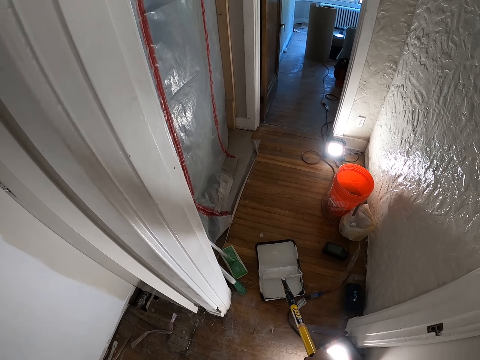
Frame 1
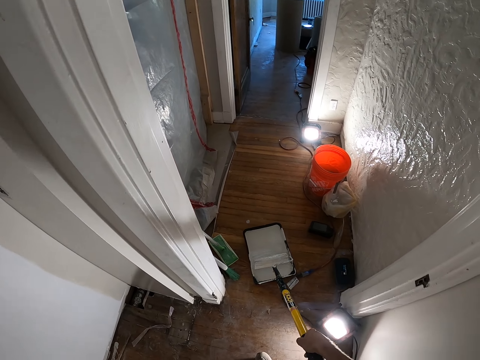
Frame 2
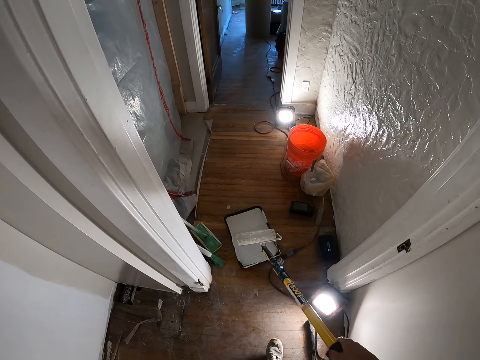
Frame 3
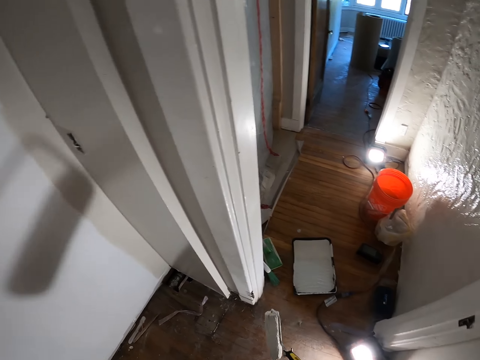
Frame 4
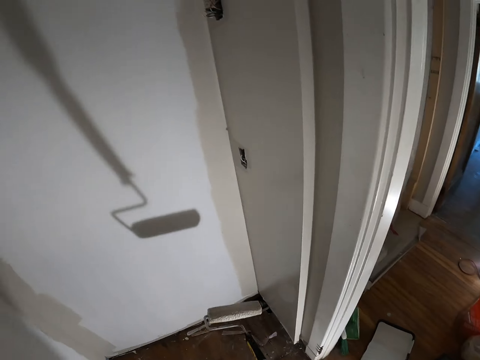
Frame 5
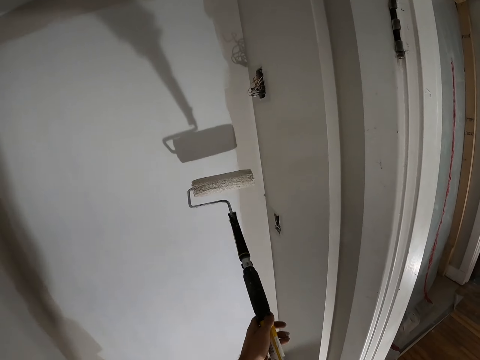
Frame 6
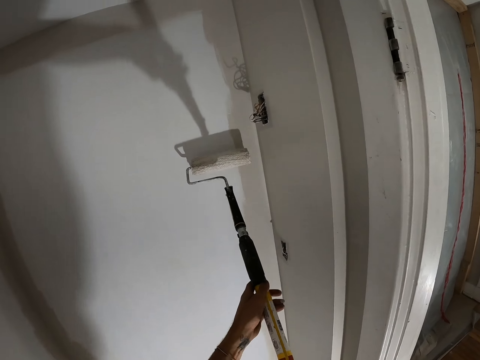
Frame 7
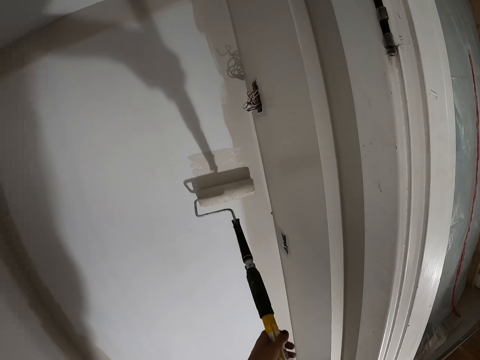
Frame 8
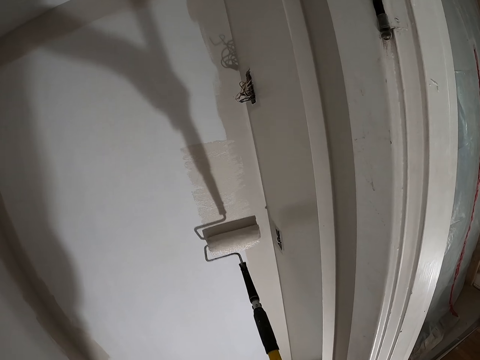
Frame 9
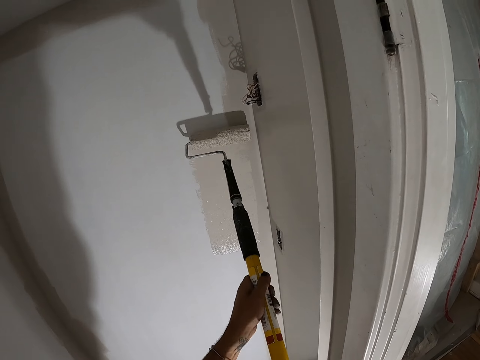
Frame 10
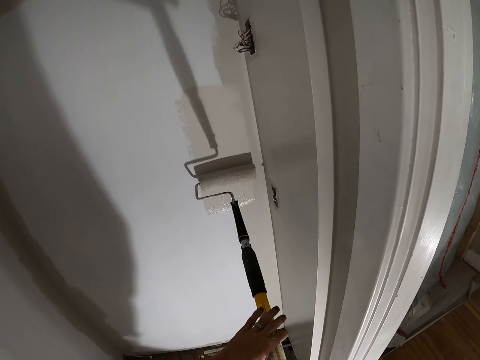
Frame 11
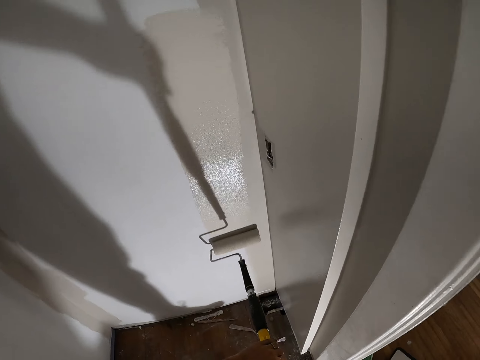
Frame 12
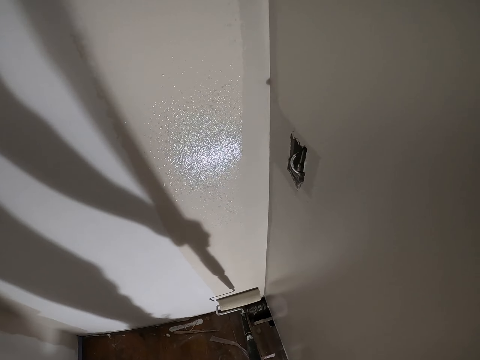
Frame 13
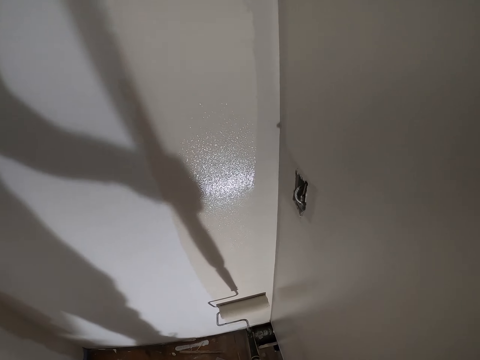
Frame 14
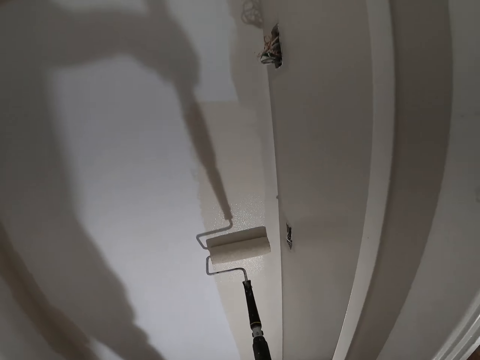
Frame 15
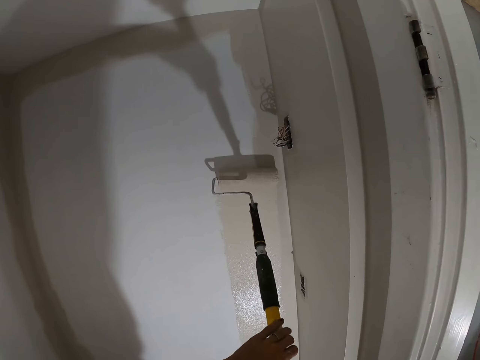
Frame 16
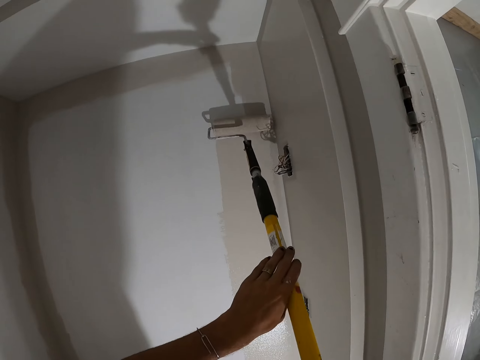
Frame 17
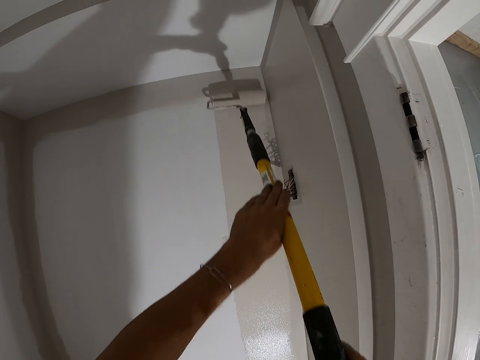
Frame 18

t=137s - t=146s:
The camera wearer paints a wall with a paint roller.

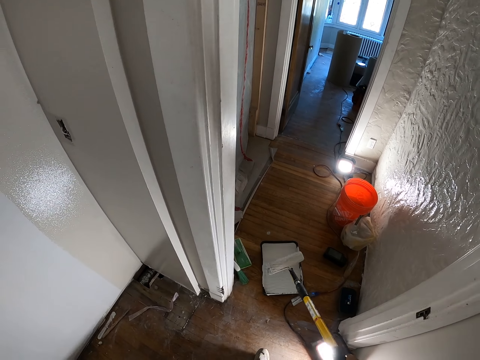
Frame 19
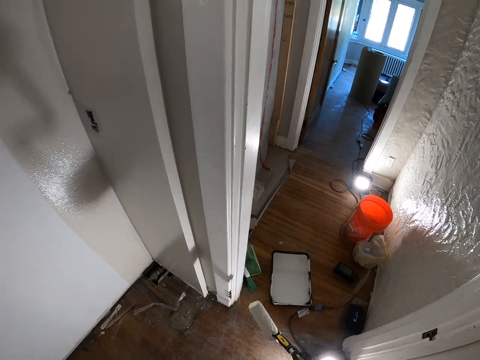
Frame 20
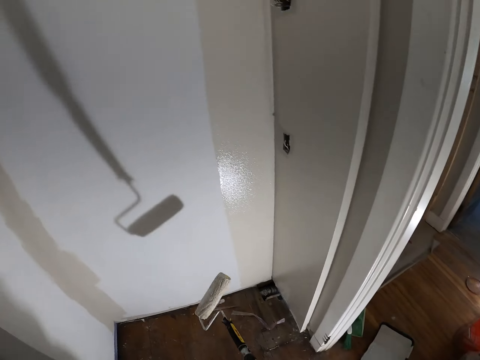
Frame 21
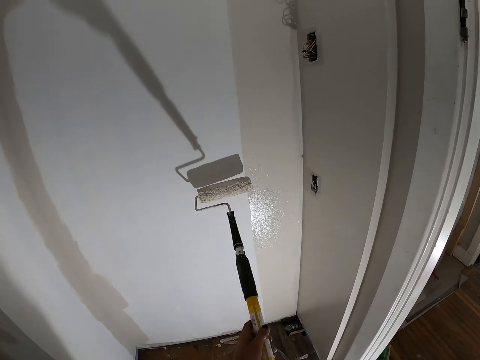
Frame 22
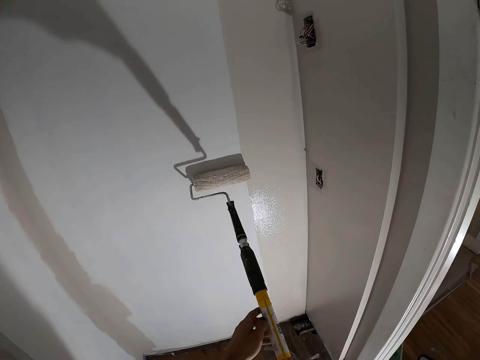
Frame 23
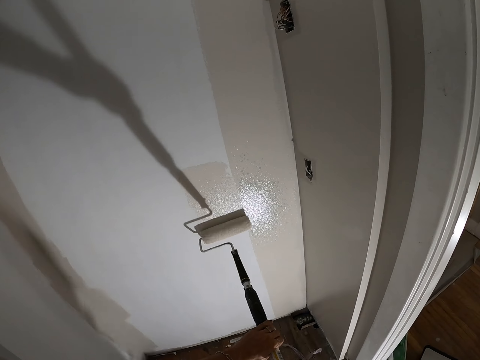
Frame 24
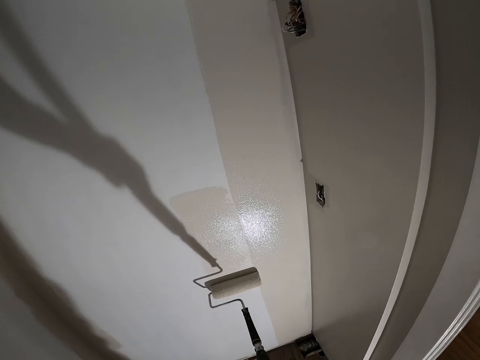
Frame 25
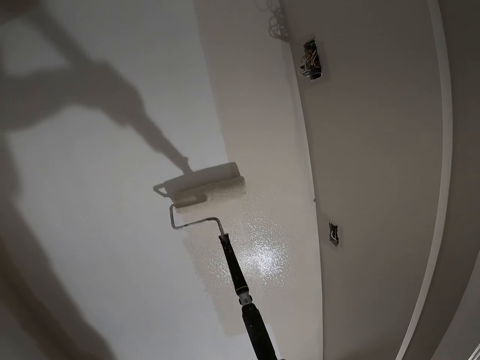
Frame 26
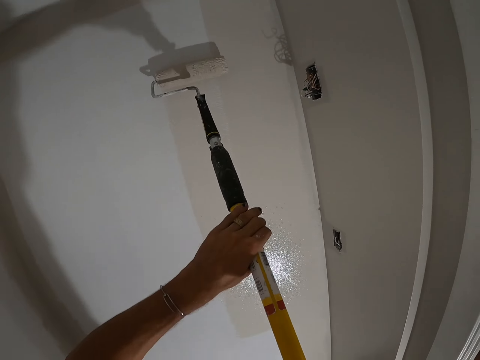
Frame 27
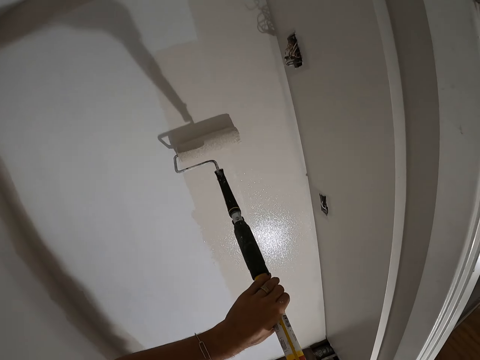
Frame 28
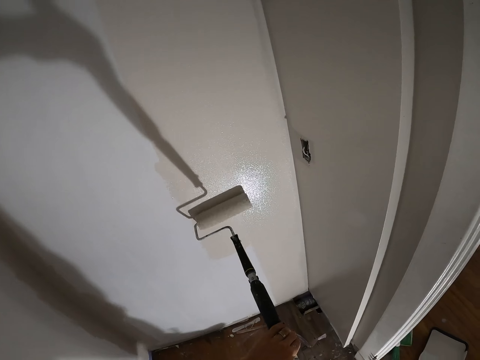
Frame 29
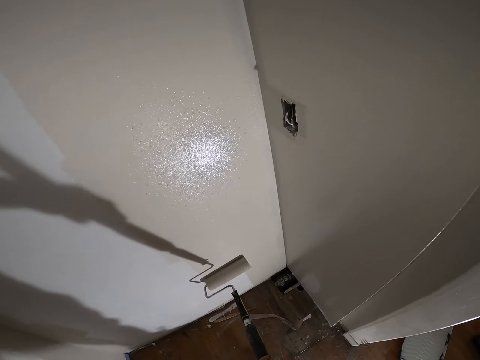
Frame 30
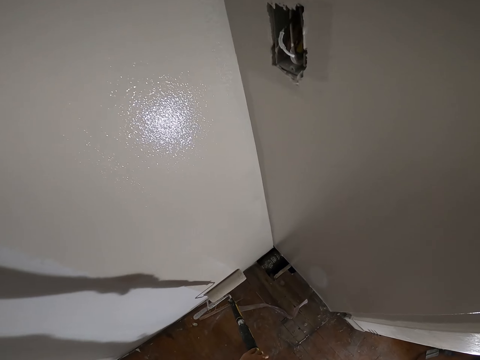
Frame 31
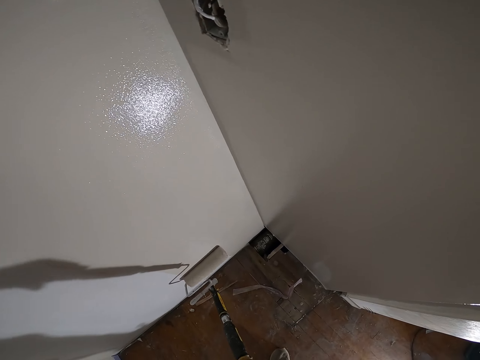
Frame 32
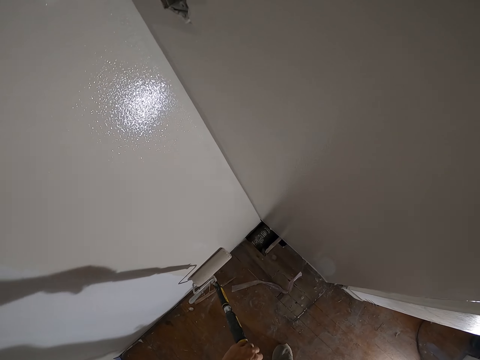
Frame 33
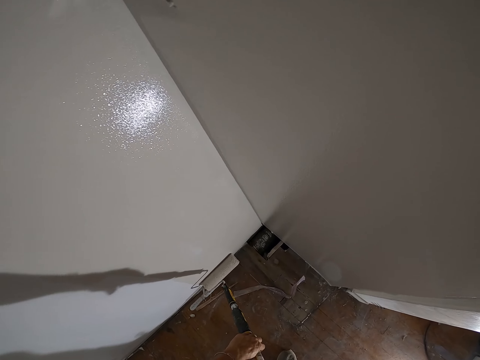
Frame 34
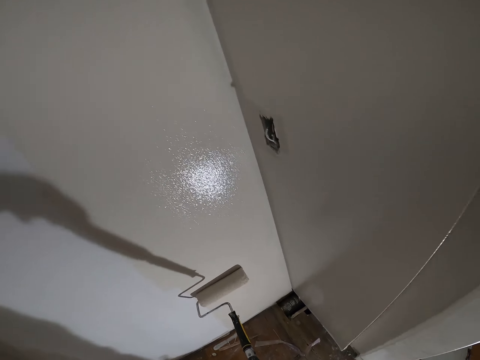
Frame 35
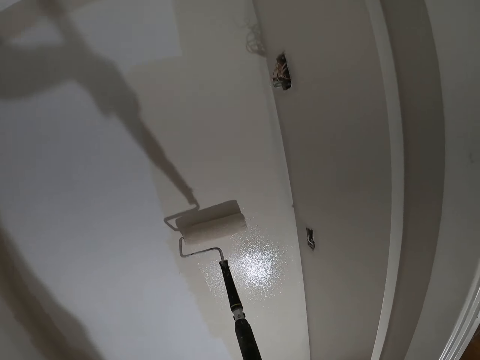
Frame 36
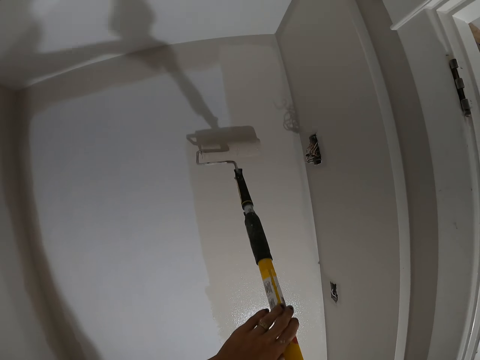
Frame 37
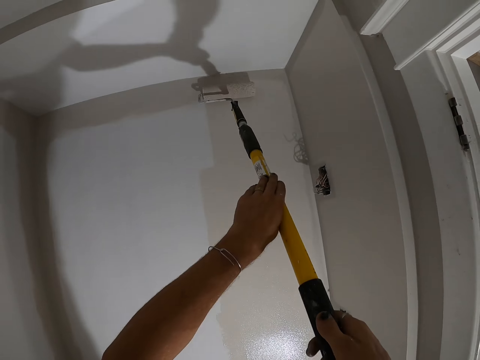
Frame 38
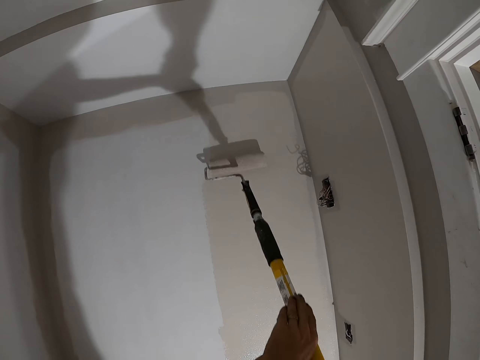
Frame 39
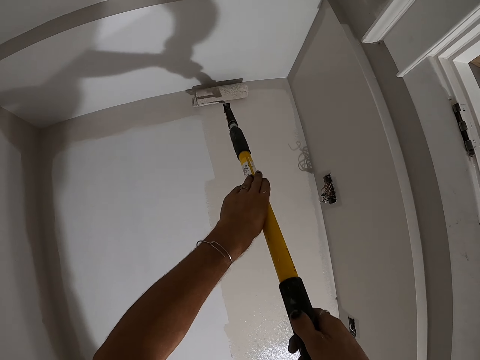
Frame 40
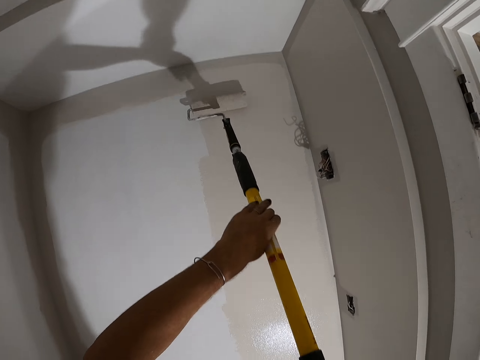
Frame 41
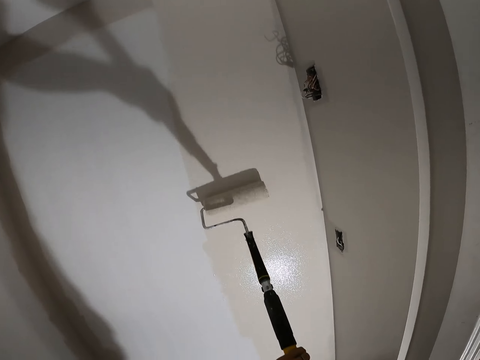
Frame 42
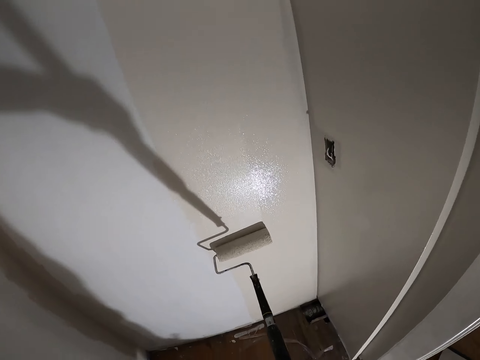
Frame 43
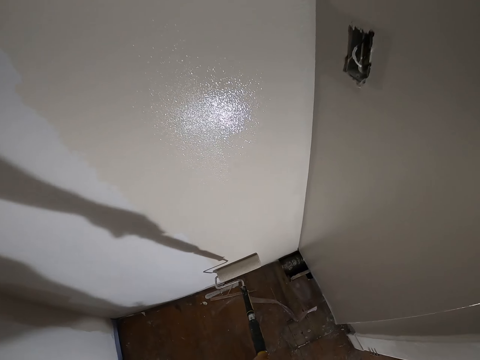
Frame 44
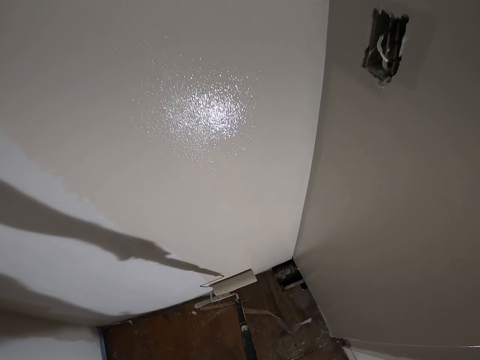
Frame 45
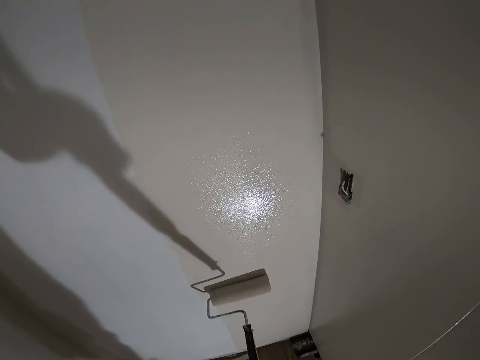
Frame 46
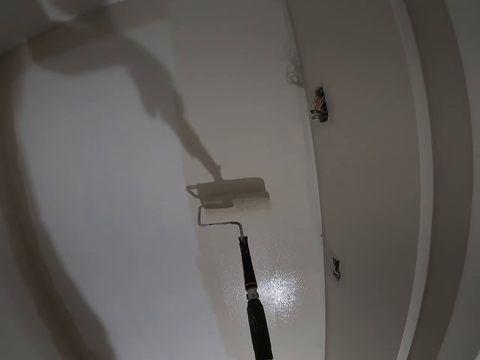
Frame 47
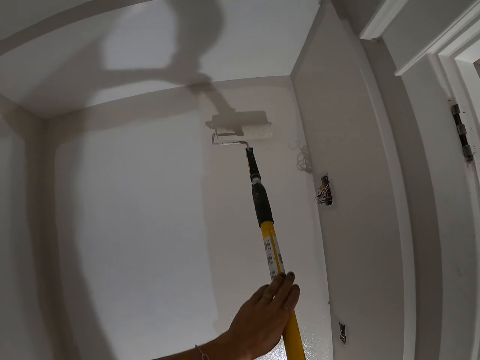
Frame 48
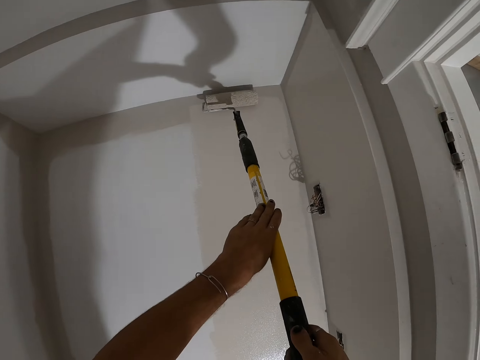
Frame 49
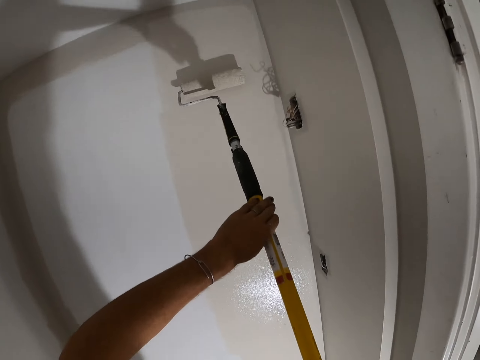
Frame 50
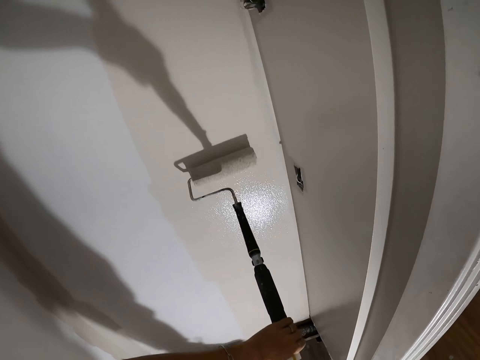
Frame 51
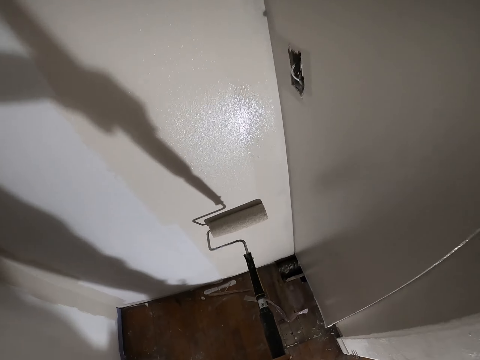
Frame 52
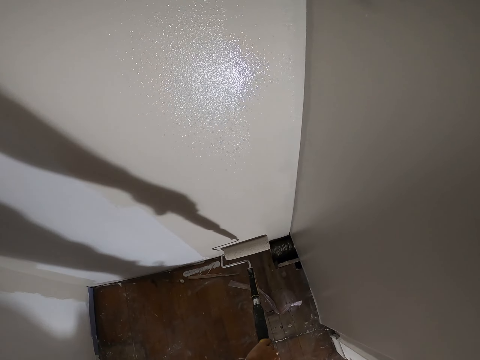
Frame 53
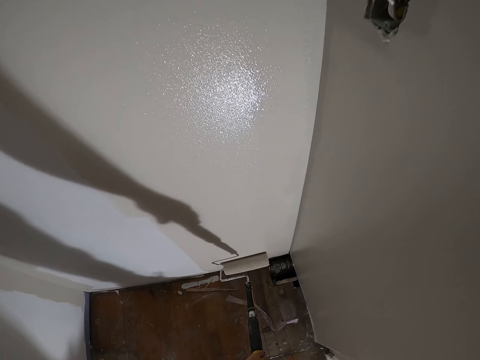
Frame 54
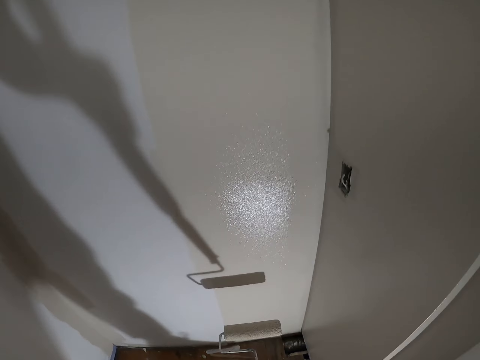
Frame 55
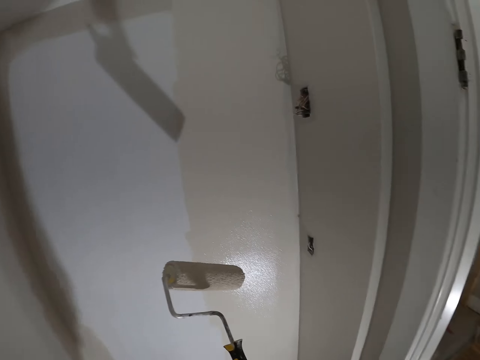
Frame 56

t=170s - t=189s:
The camera wearer paints a wall with a paint roller.
